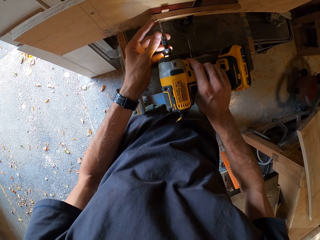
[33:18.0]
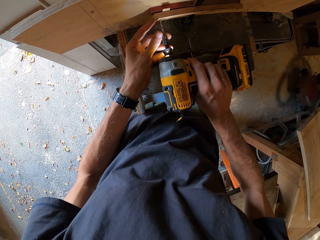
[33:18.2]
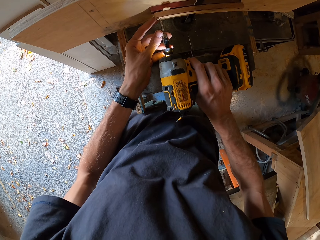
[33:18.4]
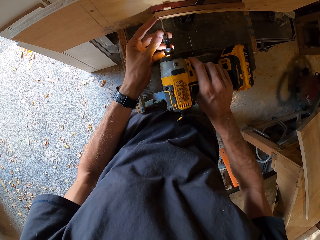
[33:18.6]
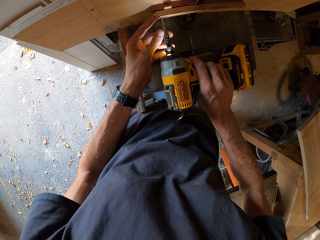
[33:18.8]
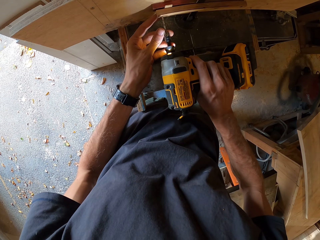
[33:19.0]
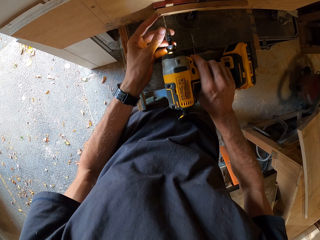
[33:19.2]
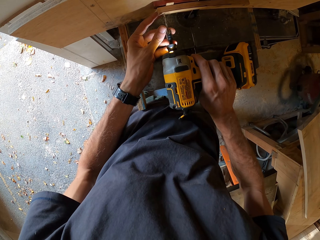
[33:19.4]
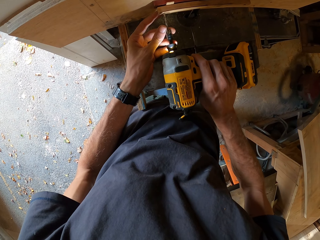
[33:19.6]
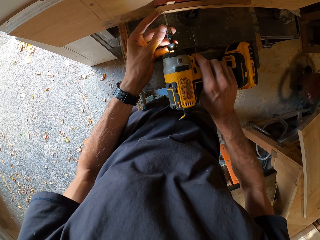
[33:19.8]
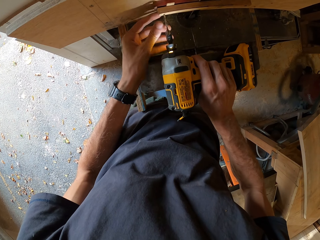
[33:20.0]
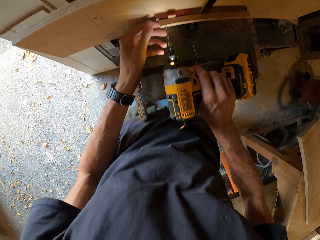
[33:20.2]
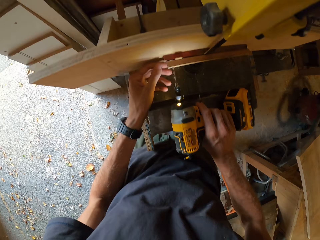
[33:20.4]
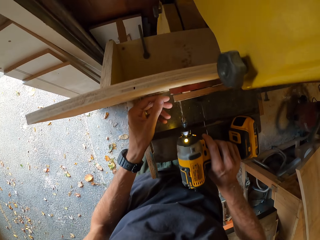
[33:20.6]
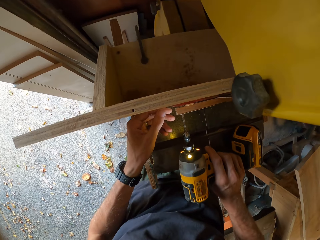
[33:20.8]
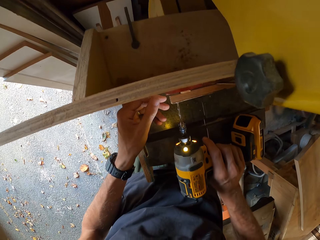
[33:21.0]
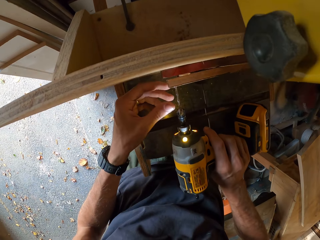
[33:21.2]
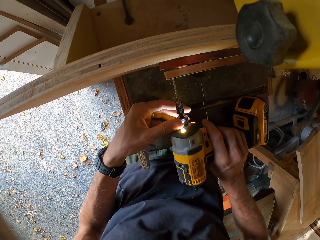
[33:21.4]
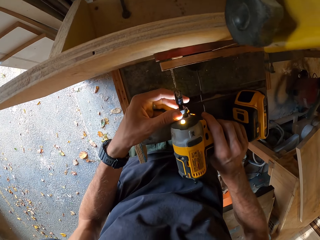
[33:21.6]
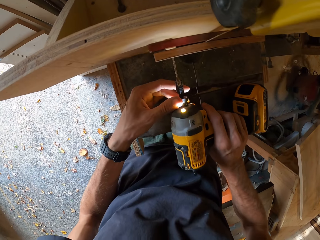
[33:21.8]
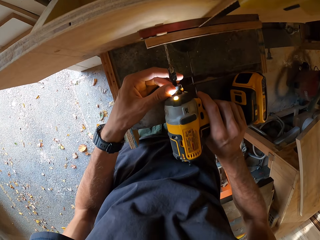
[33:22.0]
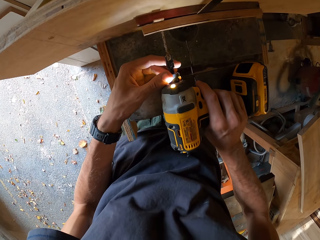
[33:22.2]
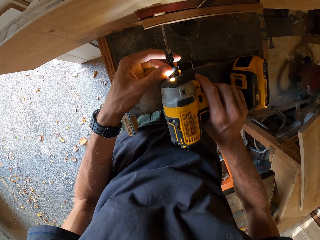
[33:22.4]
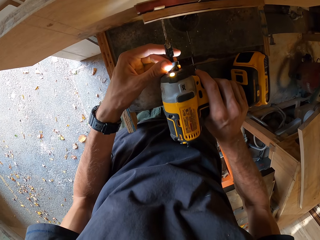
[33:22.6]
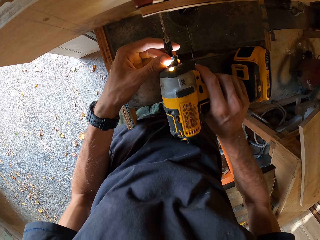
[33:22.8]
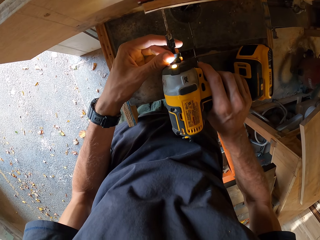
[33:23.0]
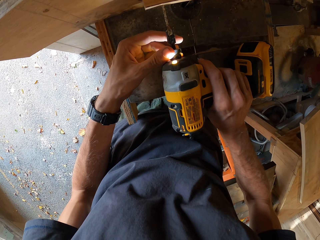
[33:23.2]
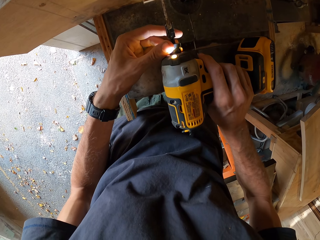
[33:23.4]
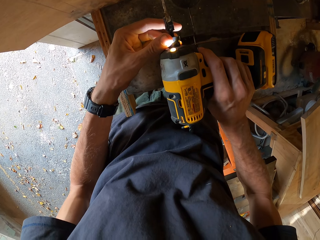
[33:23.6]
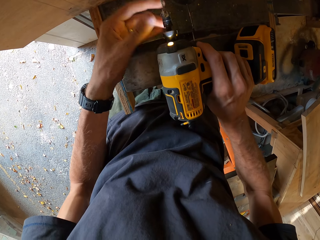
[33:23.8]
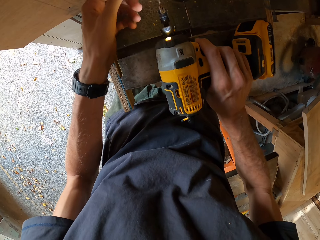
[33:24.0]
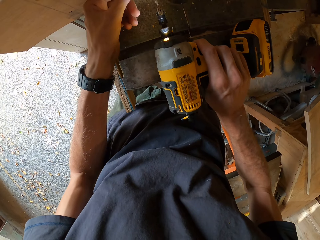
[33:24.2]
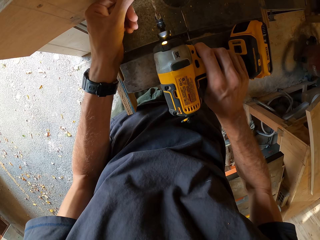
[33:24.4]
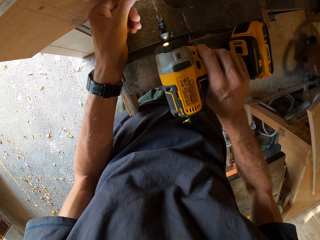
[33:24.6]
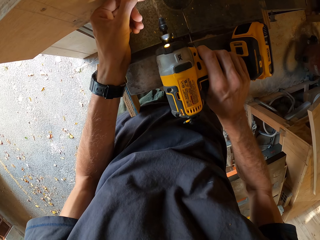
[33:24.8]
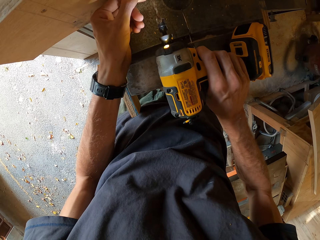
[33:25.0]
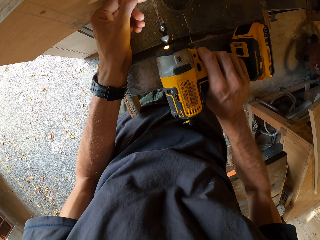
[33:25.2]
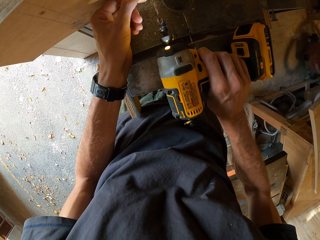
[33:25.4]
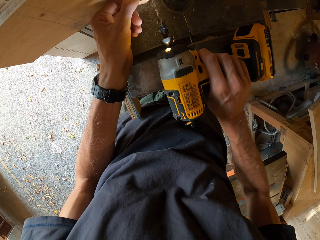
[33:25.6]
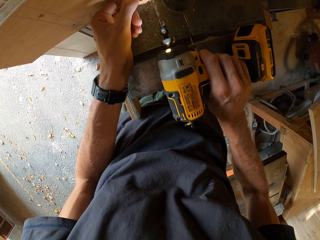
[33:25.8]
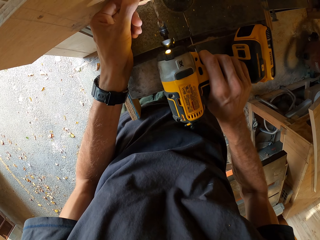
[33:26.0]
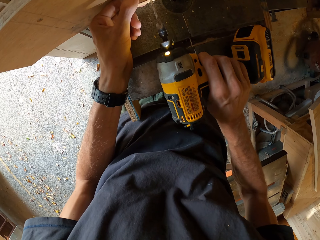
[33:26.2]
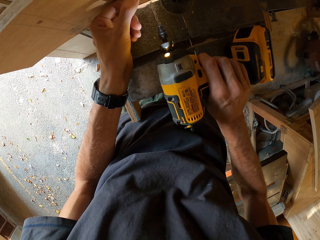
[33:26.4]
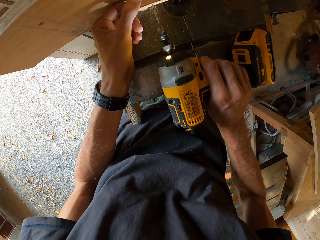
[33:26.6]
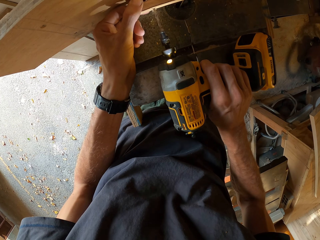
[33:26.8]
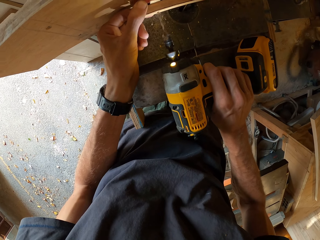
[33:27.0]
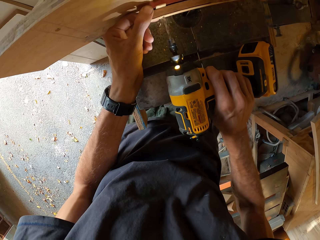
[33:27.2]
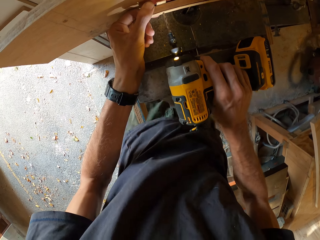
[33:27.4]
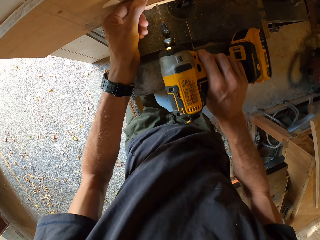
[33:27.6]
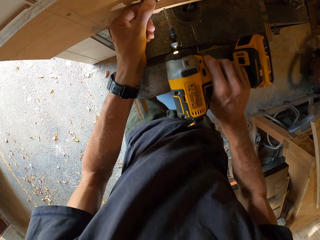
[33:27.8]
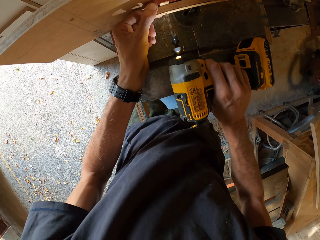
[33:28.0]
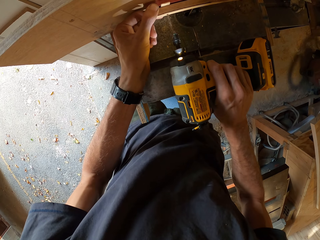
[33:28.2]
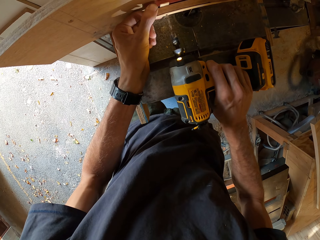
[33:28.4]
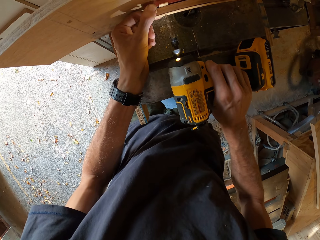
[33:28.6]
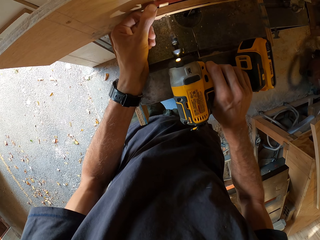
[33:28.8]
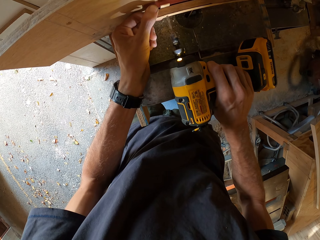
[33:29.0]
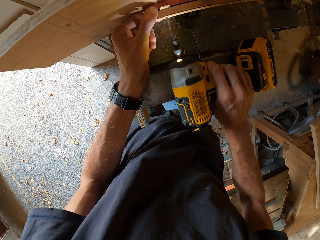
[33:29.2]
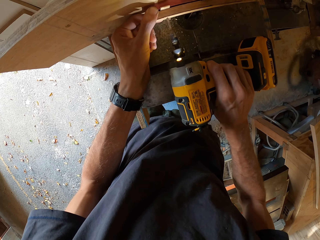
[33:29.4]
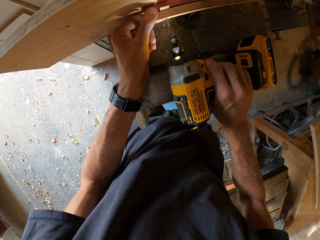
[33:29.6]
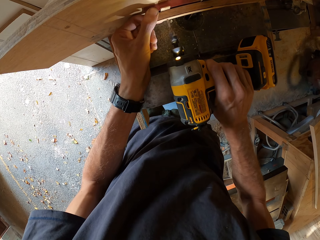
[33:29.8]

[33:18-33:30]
The camera wearer drills the wood.

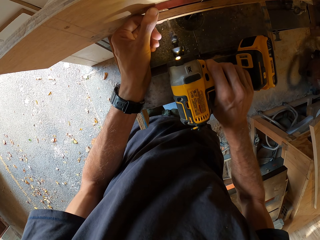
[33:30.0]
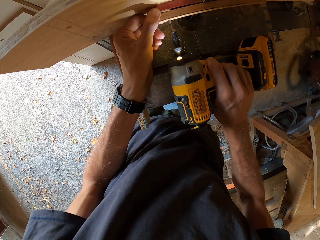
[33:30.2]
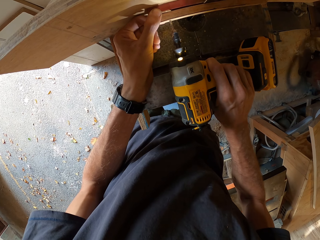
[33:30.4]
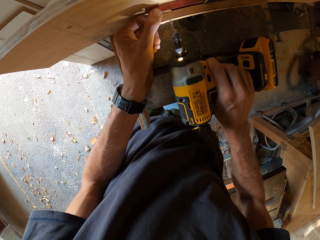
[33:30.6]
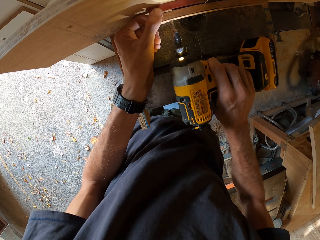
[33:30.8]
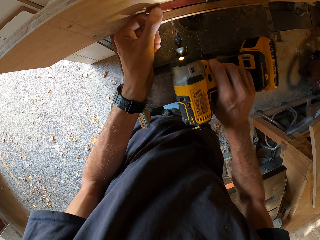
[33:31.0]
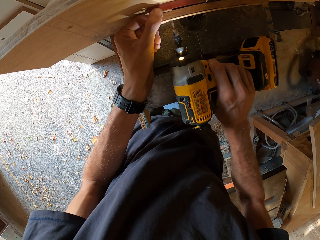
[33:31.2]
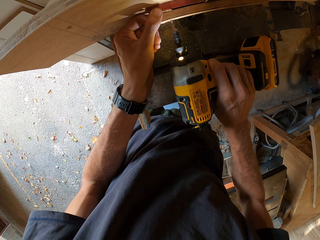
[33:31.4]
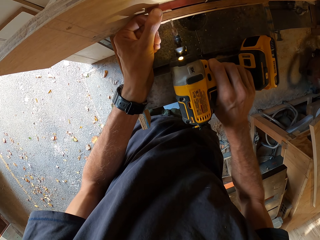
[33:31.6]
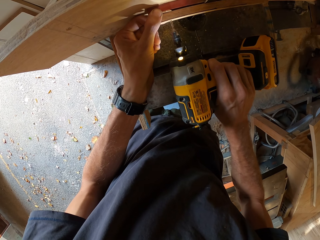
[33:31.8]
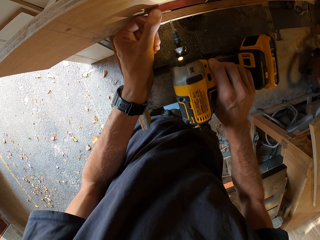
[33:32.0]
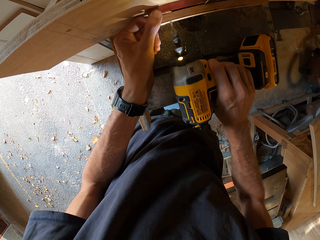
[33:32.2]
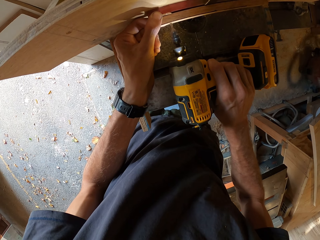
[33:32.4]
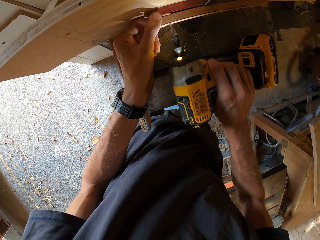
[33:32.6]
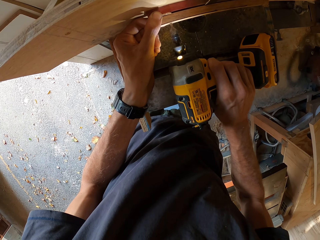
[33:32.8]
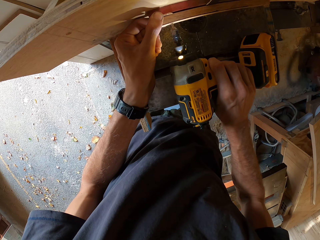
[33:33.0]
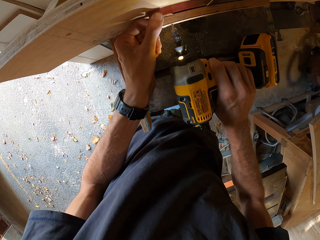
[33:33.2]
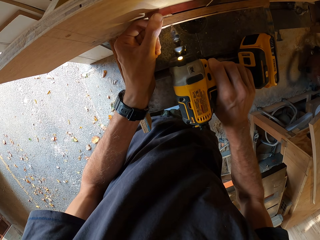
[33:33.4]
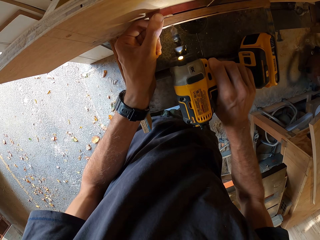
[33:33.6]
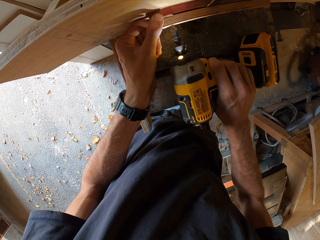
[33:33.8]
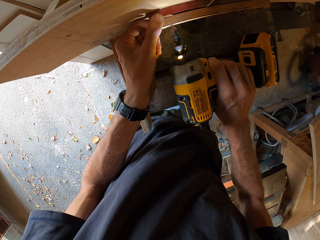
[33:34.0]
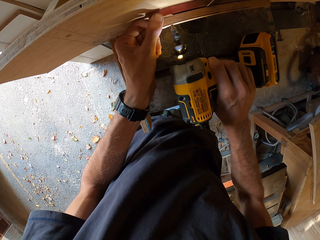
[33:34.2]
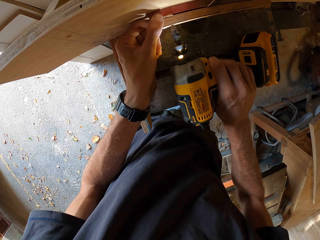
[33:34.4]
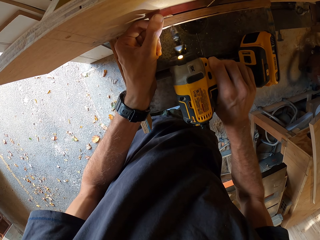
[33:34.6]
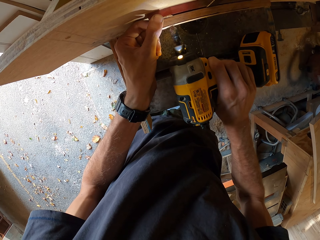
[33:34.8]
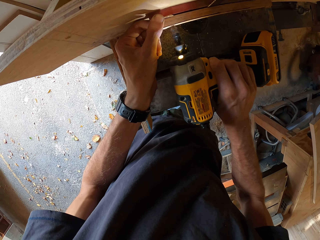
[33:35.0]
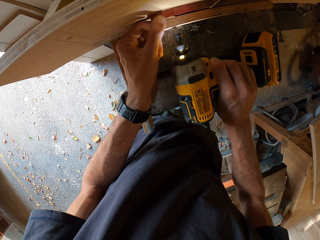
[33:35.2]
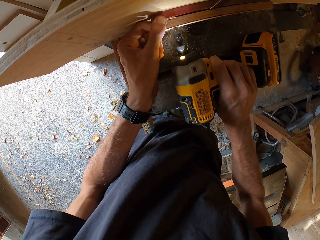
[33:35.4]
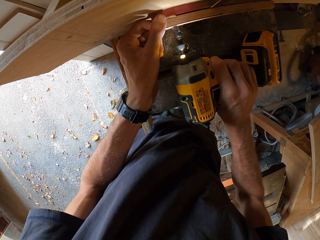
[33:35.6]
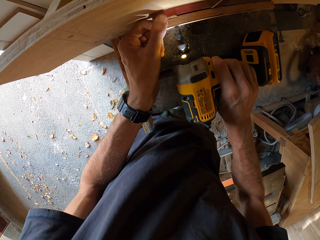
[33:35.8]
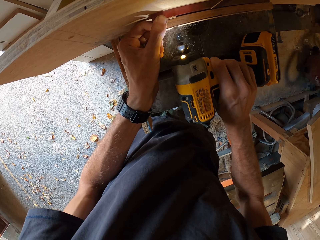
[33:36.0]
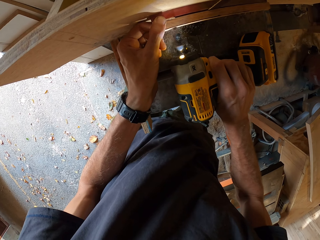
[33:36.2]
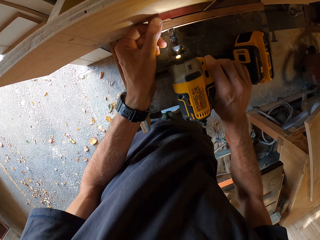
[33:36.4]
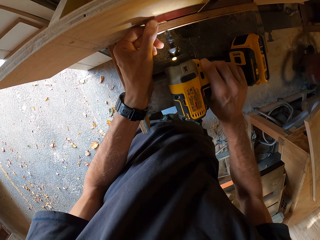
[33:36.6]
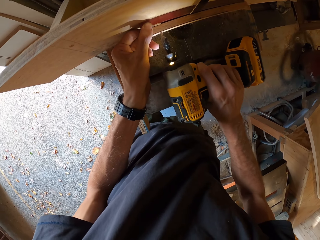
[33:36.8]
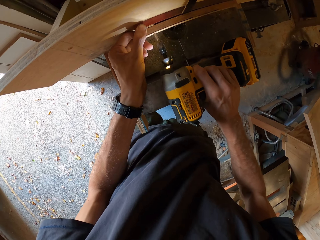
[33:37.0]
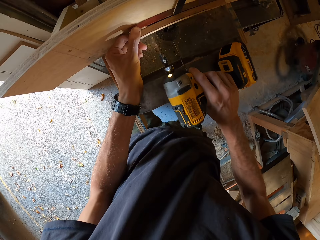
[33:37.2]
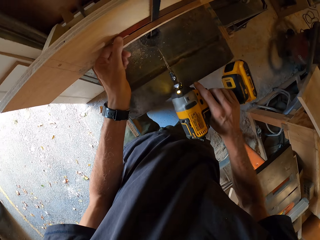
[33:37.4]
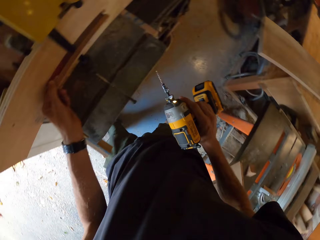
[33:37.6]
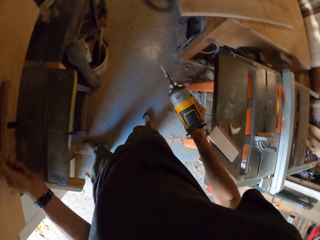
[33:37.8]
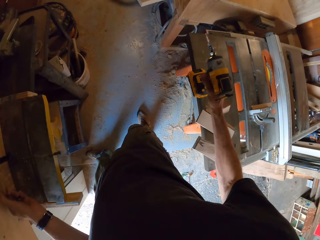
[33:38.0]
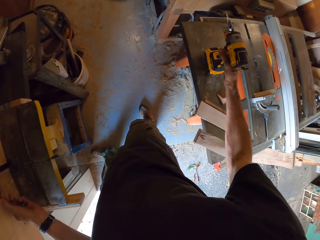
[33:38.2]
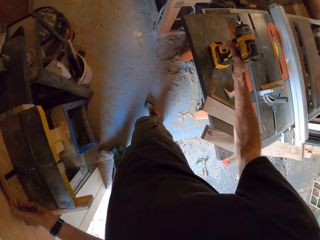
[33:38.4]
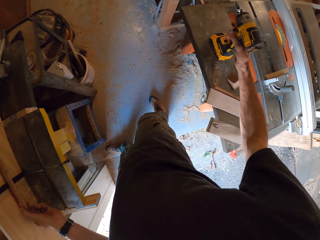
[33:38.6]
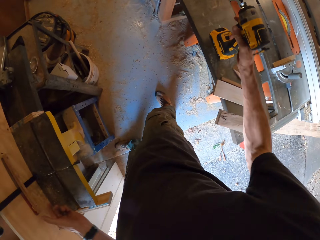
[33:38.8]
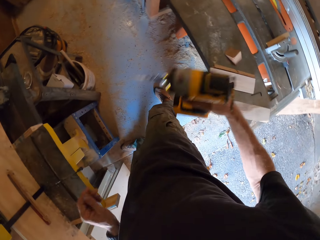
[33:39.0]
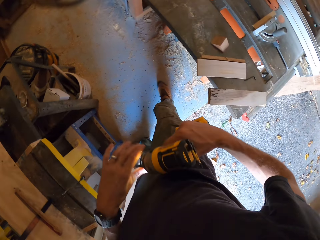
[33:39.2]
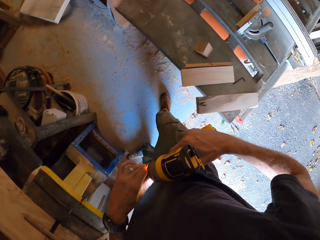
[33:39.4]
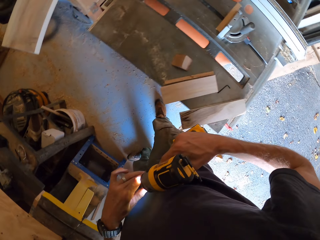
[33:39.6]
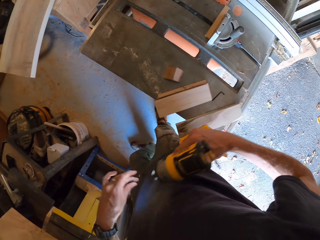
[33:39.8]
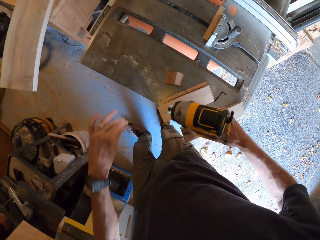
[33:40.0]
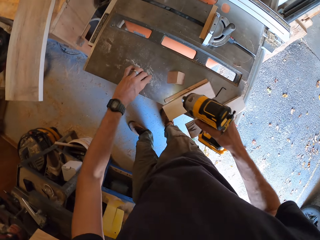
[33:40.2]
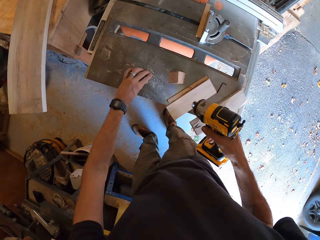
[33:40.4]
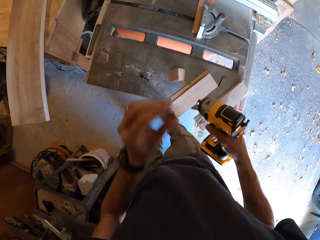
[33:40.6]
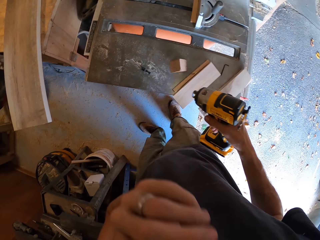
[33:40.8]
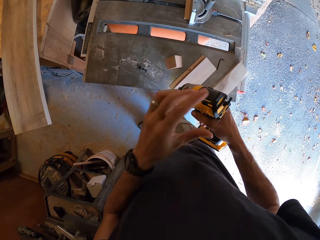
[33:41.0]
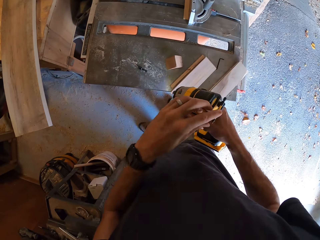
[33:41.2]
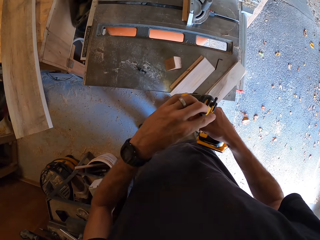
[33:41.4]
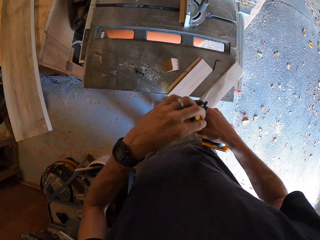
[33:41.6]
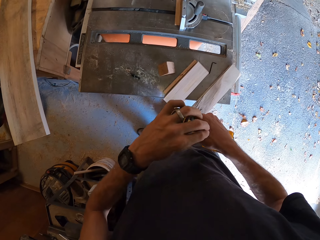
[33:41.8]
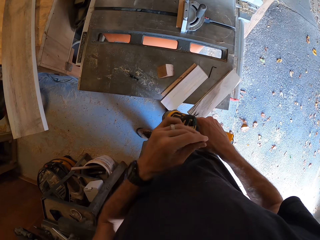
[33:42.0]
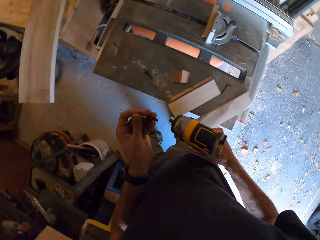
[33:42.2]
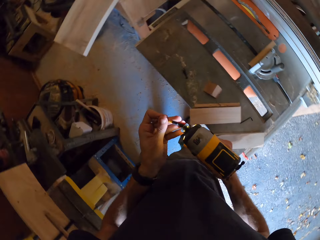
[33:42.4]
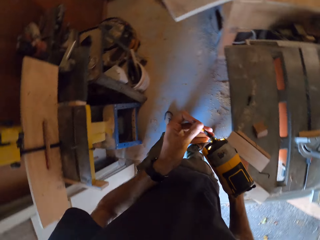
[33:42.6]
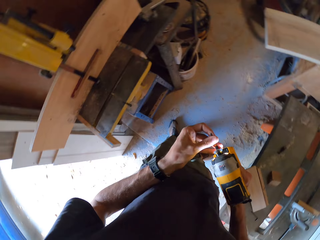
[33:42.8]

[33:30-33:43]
The camera wearer holds the drill gun on the work table with his right hand. He drops the driller. He removes the drill bit from the drill gun with his left hand and places the drill bit on the table. He picks up a screwdriver from the back of the drill gun with his left hand.
